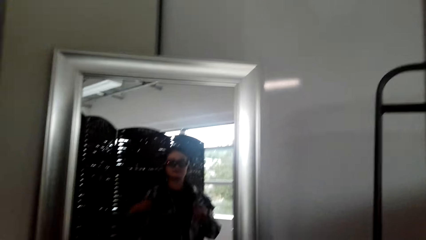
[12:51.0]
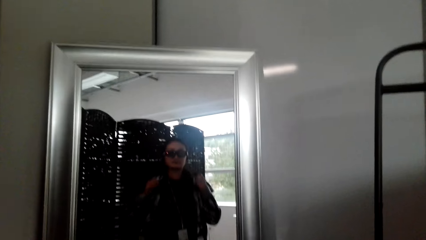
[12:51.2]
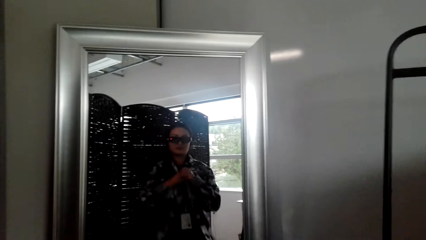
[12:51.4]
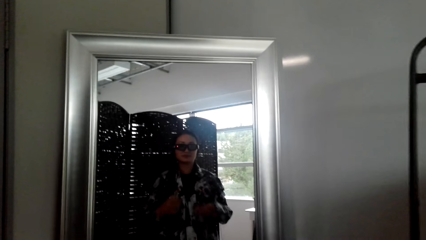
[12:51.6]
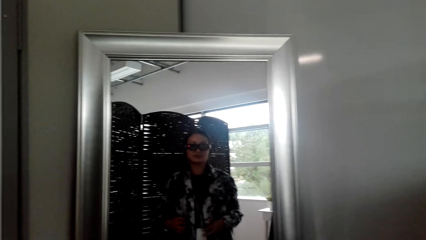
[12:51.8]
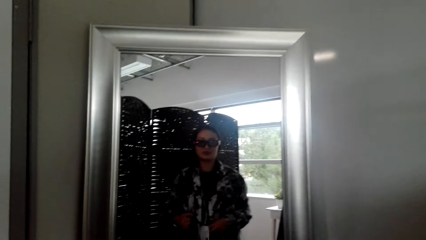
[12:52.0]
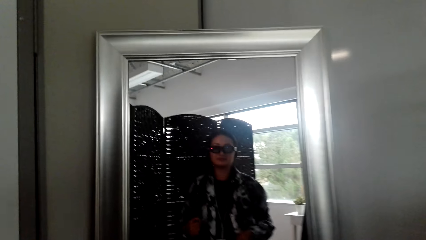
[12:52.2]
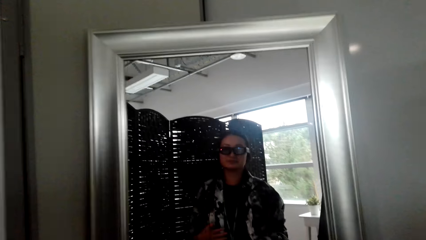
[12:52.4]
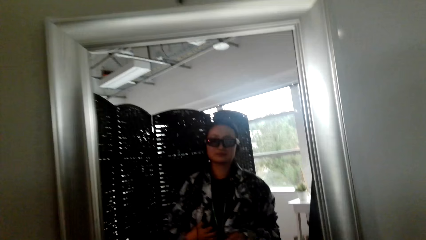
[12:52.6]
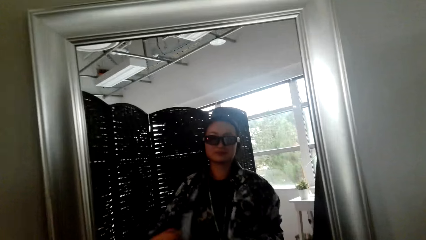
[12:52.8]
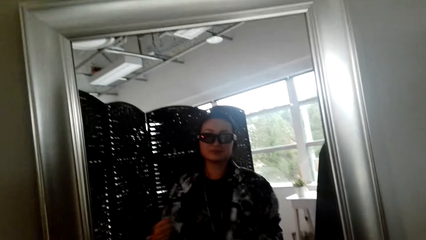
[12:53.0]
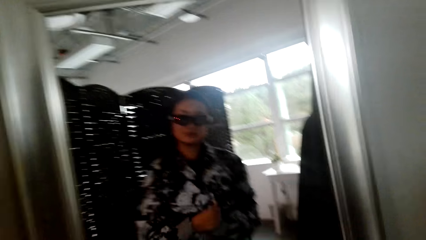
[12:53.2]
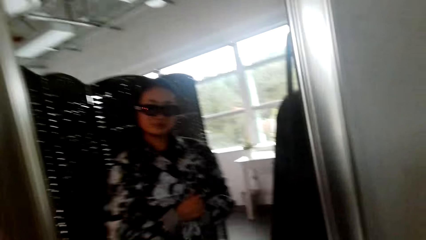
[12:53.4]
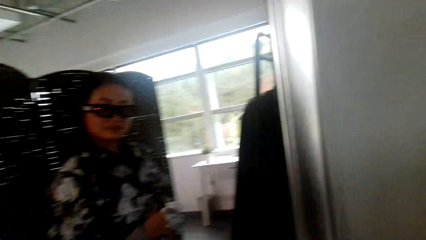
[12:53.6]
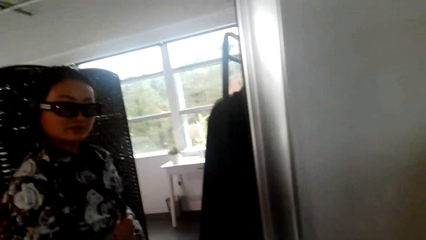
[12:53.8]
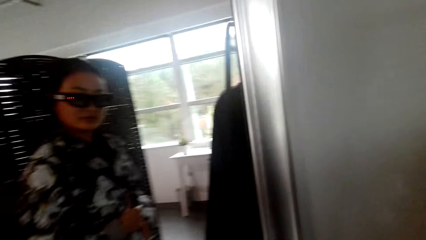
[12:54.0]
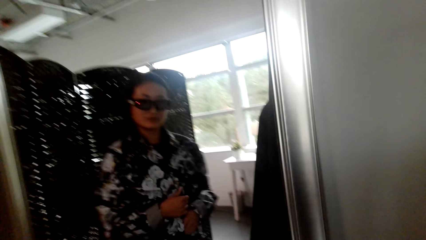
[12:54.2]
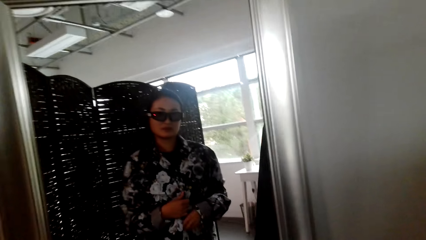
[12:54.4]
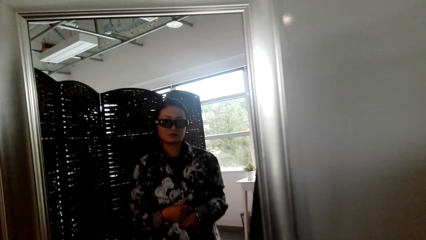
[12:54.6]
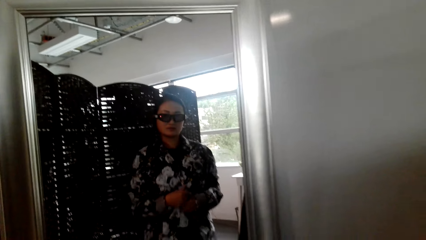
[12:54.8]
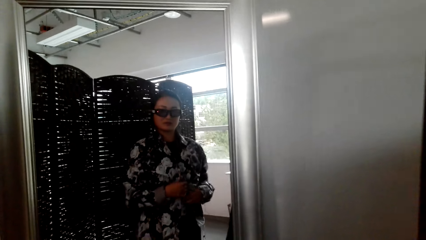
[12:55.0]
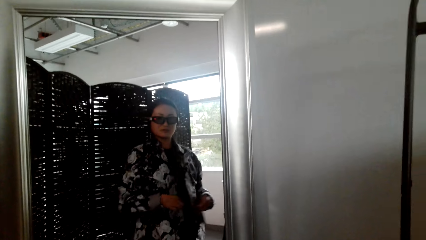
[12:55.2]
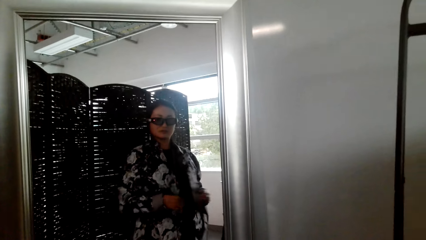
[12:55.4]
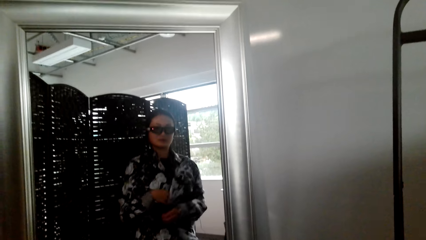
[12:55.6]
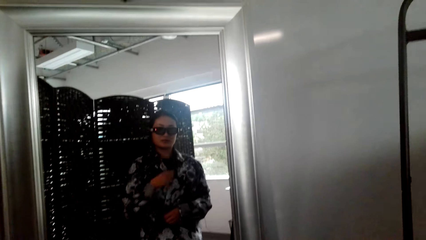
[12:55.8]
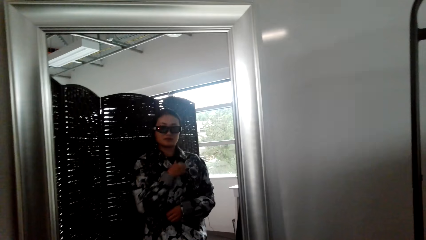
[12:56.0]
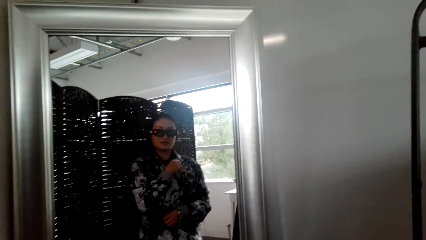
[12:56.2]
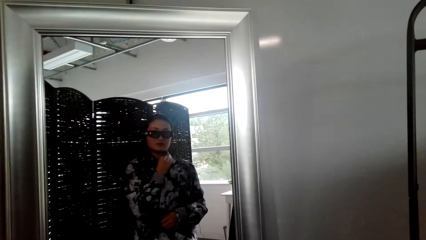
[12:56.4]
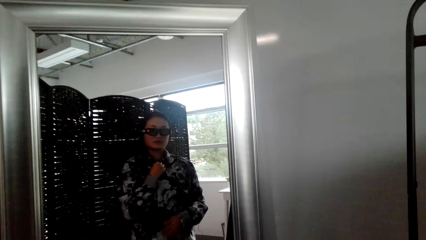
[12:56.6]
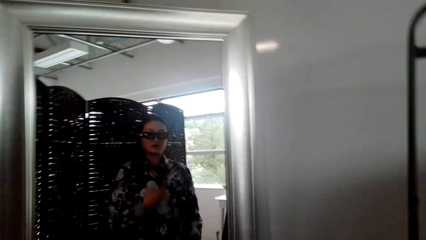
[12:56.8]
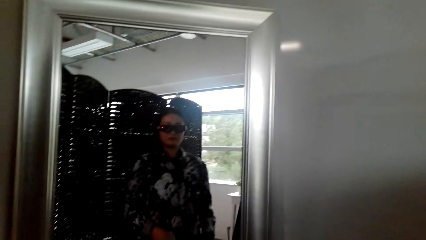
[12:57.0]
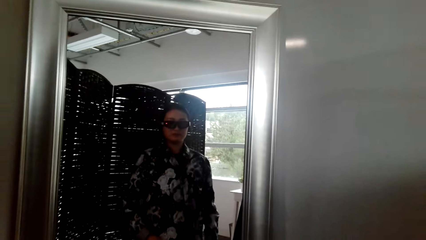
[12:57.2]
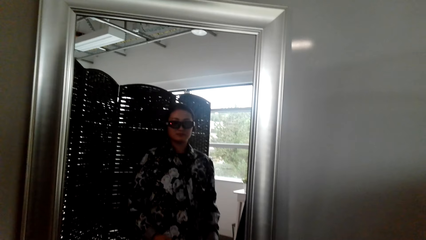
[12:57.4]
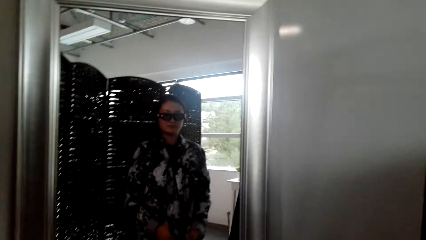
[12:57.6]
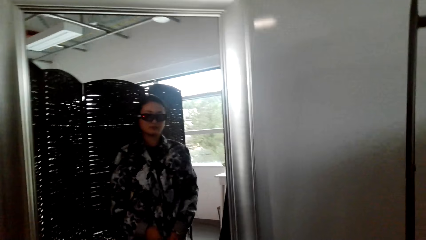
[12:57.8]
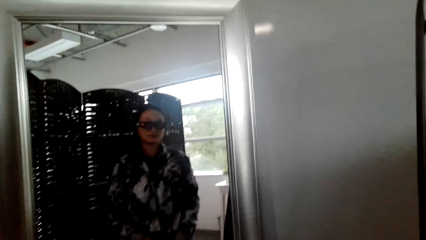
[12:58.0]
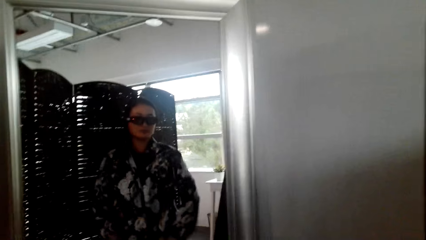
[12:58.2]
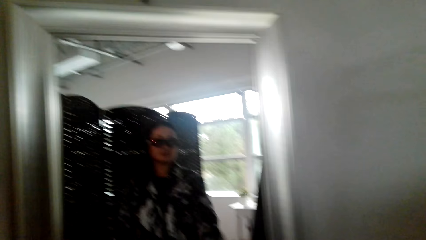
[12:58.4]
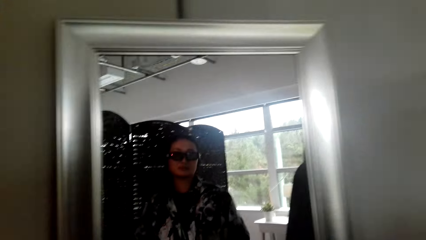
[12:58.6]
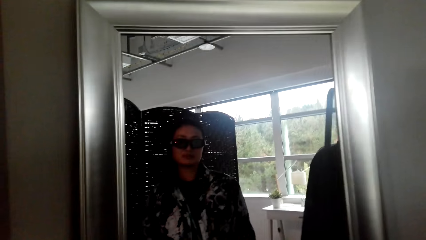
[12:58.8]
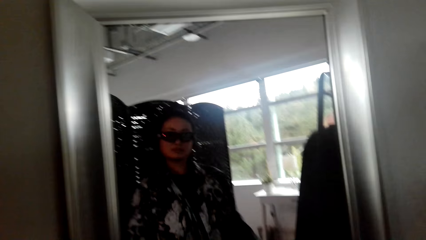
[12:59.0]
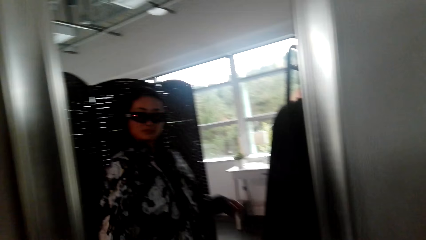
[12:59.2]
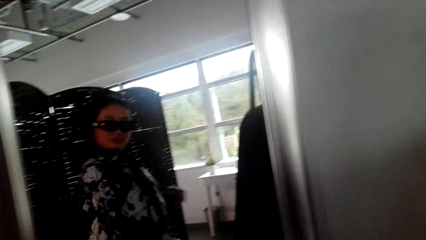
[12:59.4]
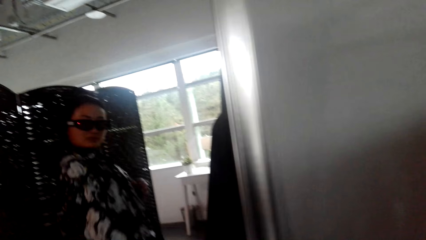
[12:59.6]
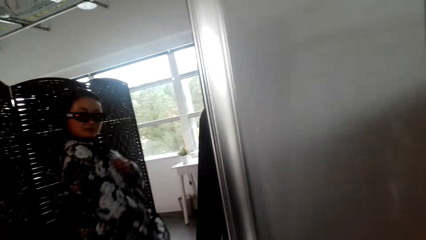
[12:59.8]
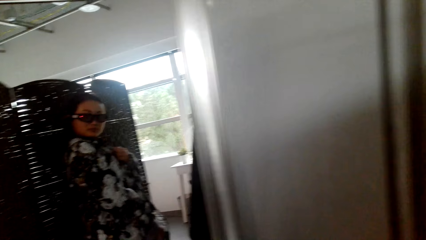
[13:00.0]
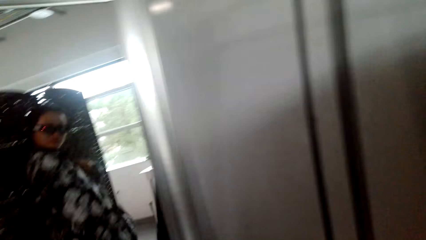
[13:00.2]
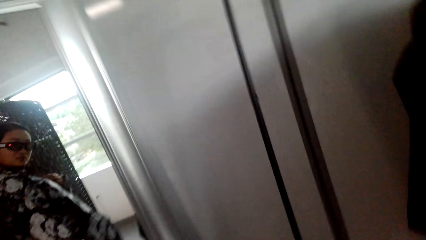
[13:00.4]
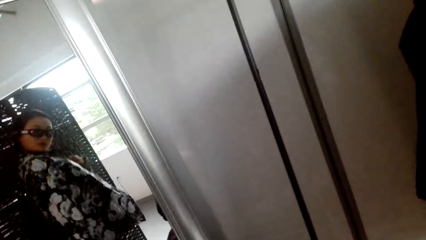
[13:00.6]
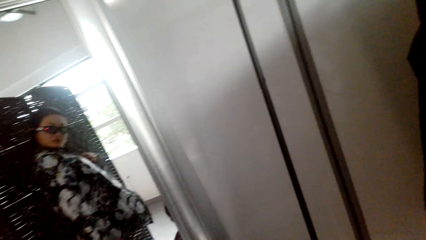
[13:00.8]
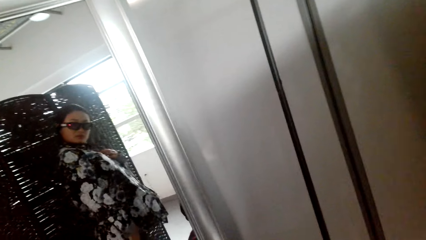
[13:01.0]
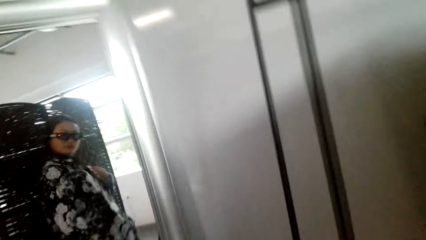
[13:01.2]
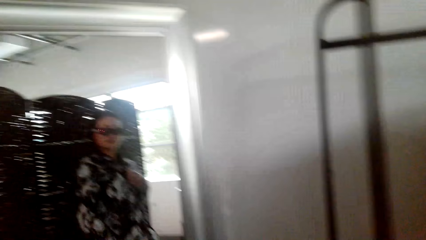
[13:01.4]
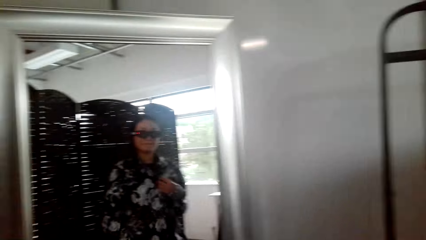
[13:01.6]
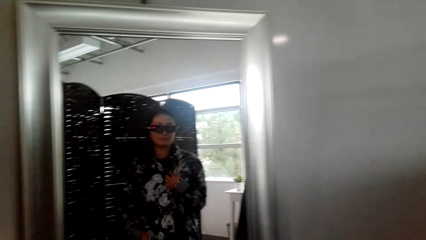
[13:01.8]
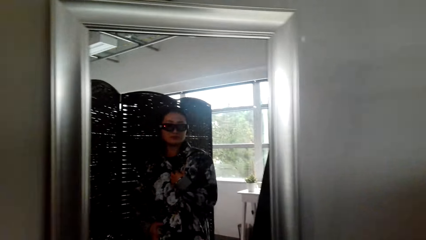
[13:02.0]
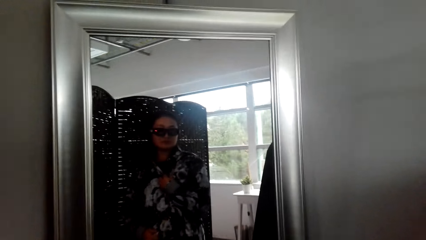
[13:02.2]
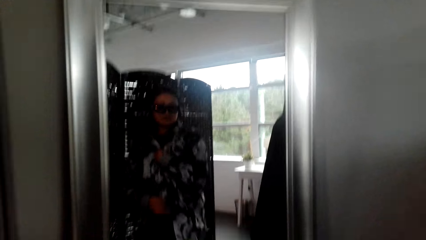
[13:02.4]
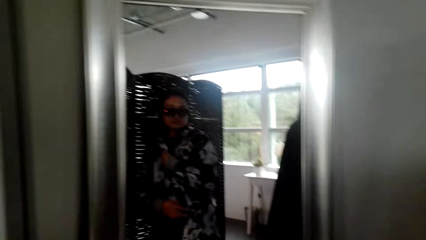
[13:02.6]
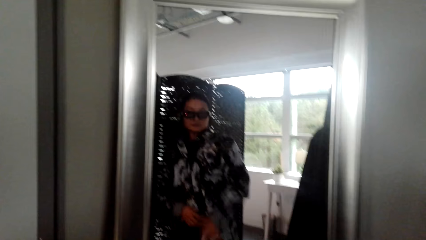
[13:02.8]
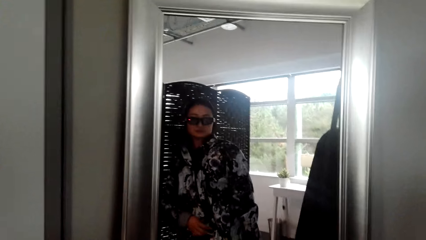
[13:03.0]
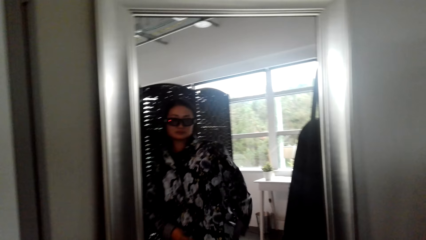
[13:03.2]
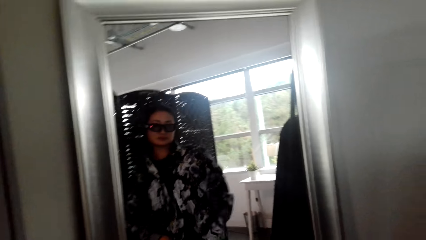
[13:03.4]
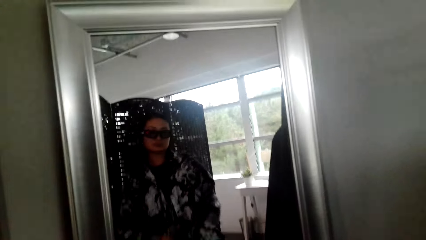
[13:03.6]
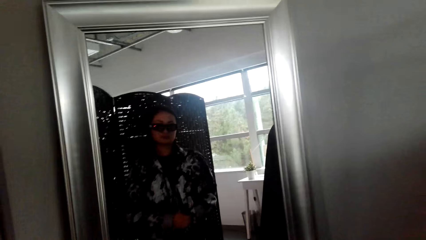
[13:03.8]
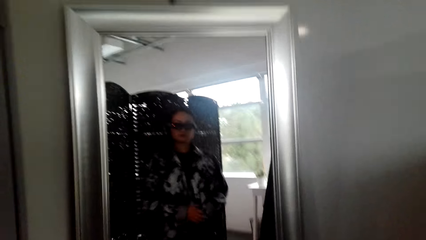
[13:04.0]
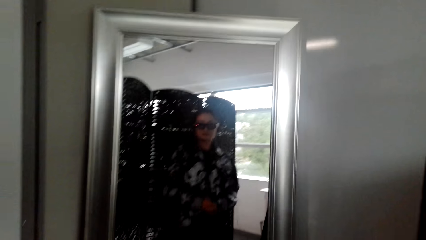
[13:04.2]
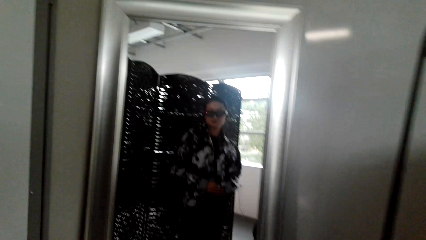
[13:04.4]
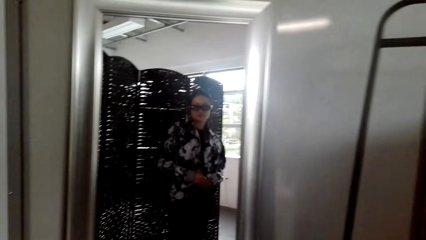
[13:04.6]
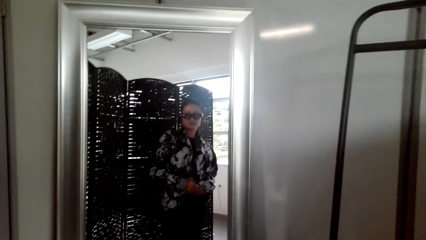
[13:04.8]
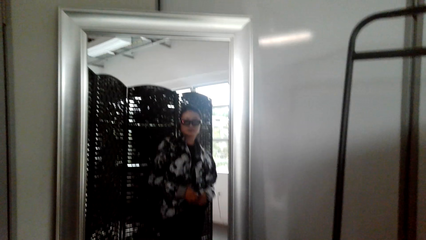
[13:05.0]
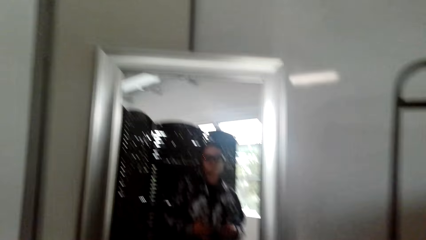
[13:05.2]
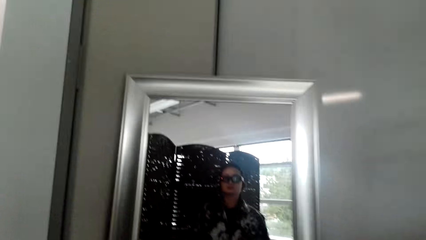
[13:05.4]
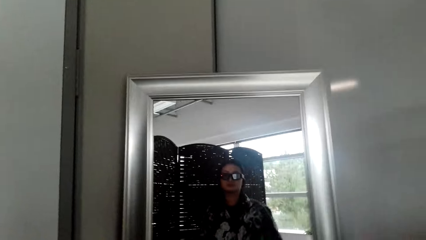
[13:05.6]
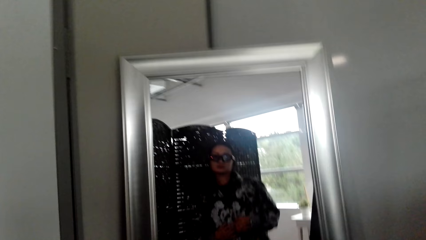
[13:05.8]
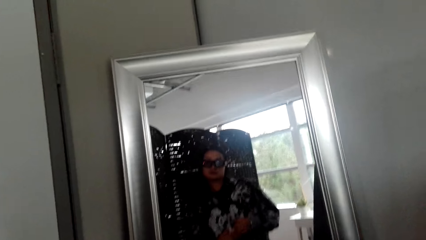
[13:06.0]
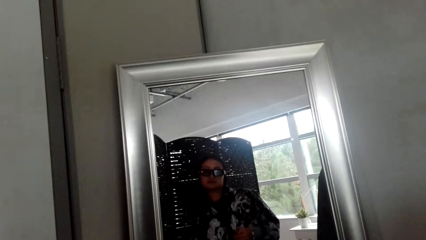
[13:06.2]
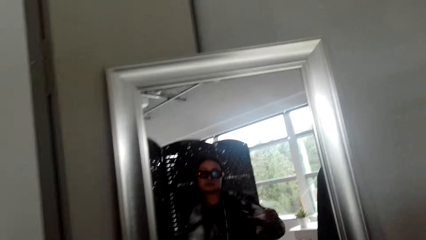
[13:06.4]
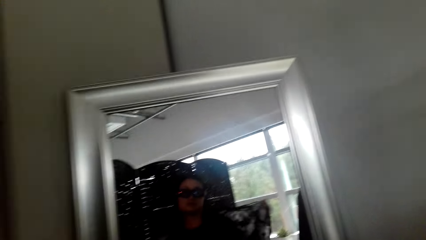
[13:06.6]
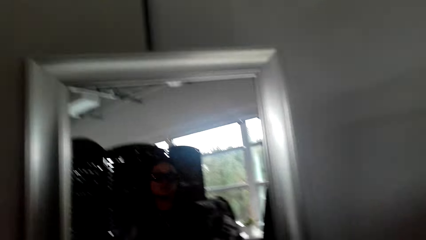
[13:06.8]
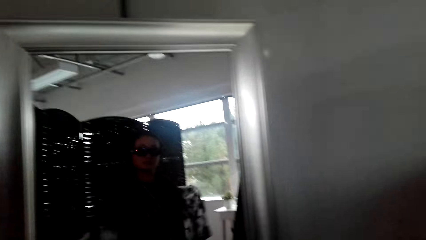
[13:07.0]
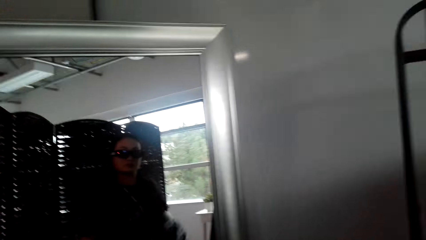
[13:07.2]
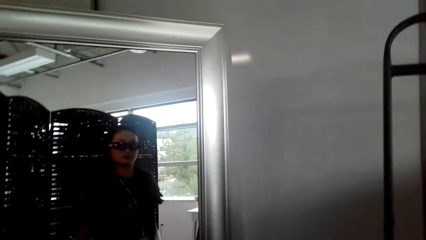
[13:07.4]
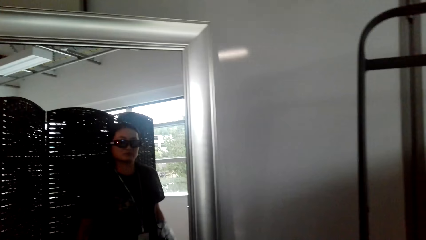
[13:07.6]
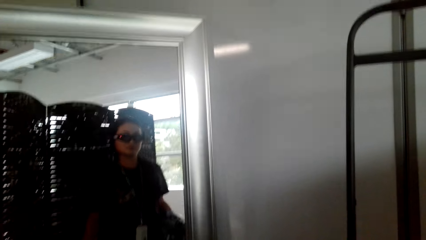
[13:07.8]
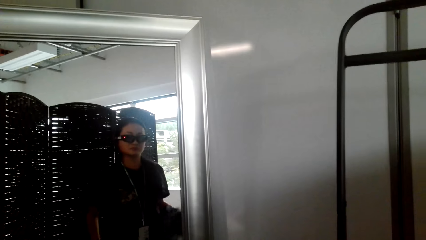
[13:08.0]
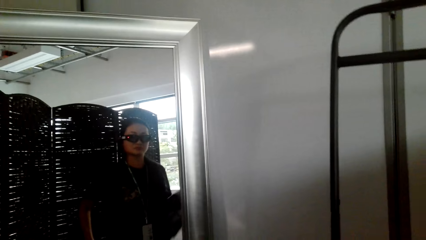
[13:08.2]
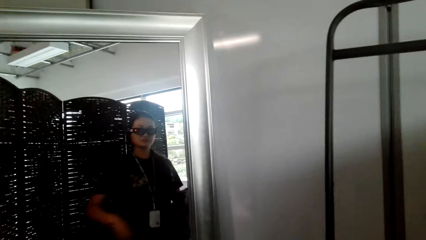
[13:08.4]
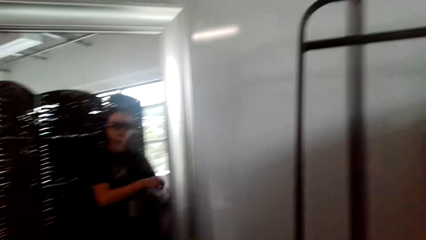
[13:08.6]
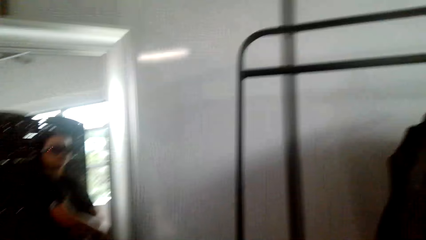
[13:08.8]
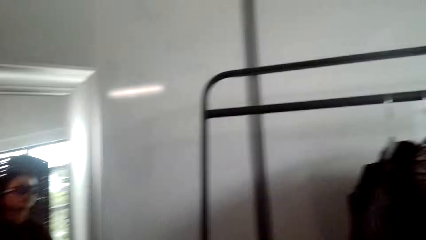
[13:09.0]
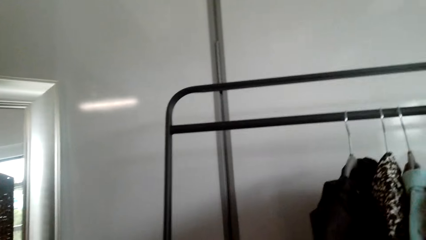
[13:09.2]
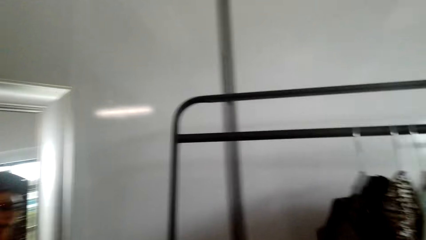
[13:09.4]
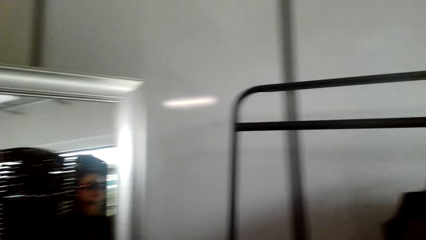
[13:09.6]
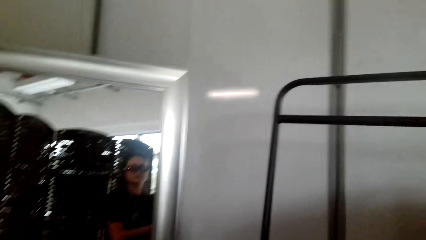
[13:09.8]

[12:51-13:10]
The camera wearer looks at herself in the mirror. They remove the blouse.
